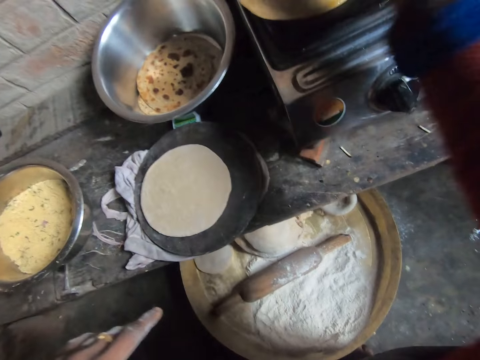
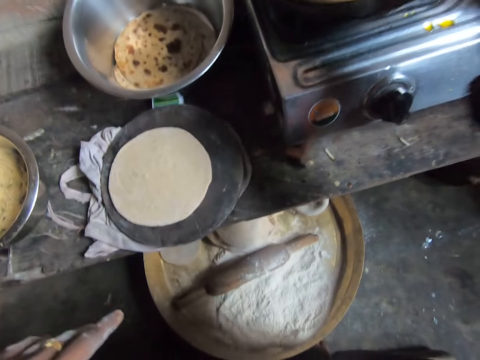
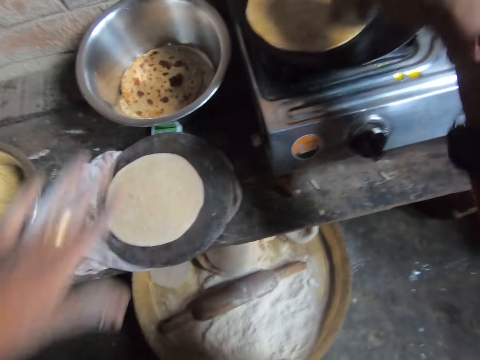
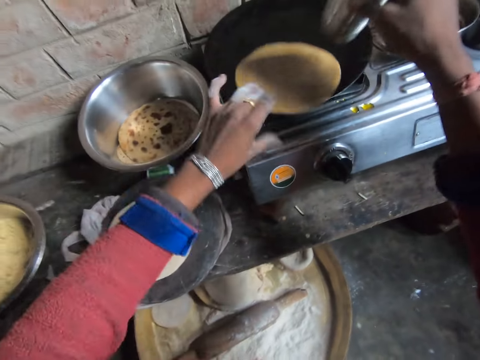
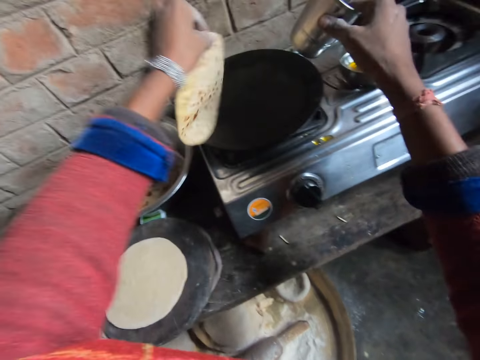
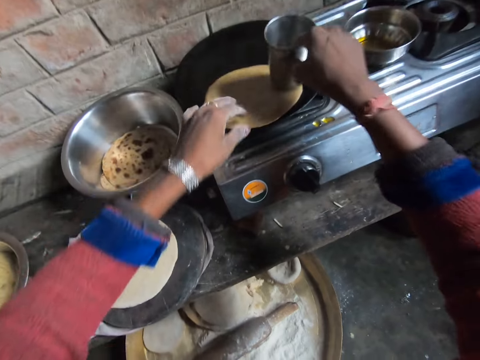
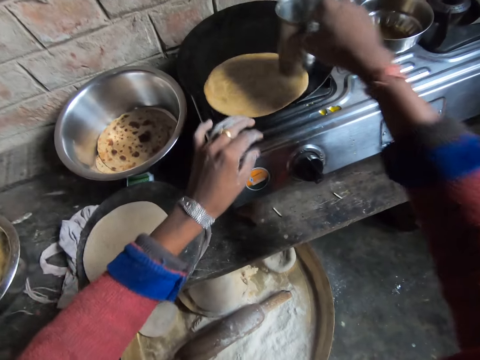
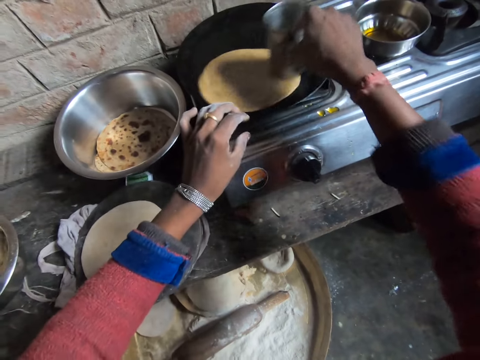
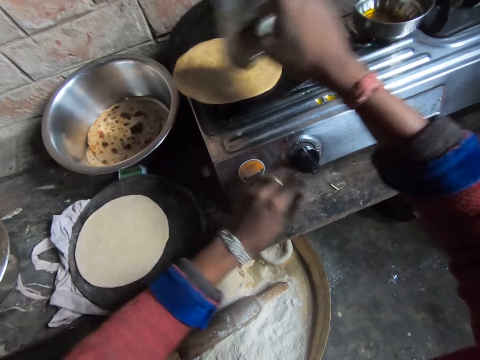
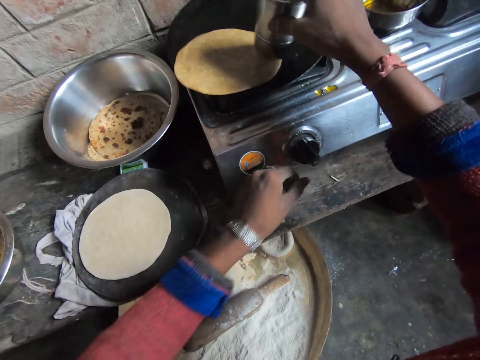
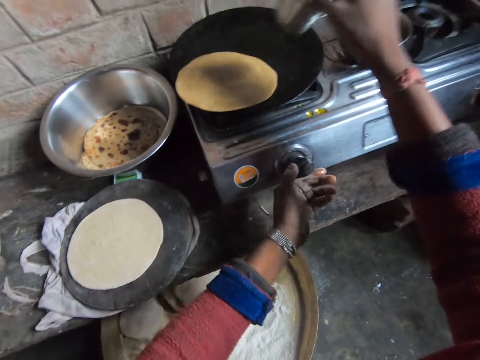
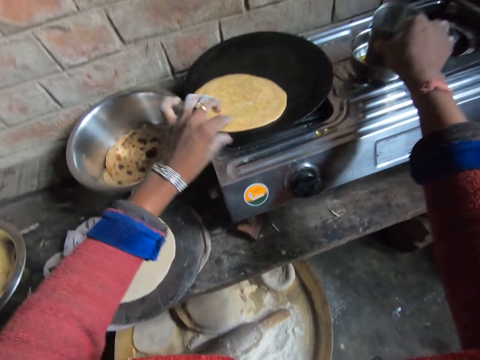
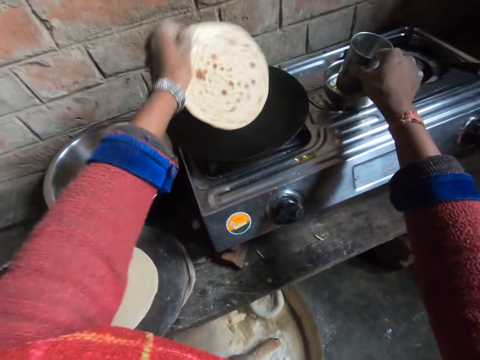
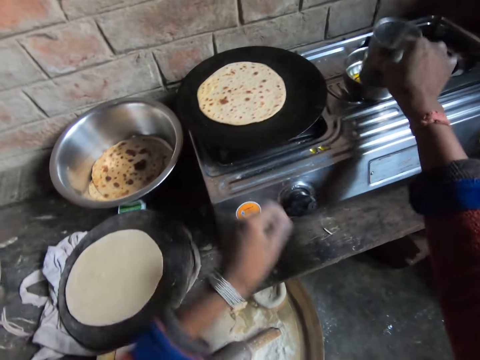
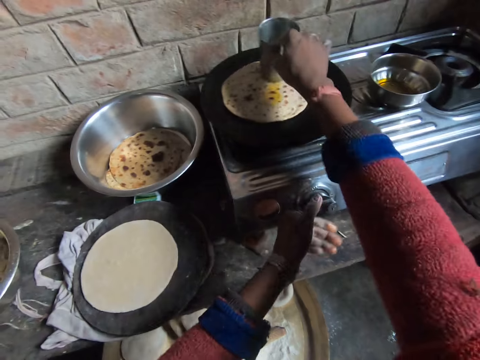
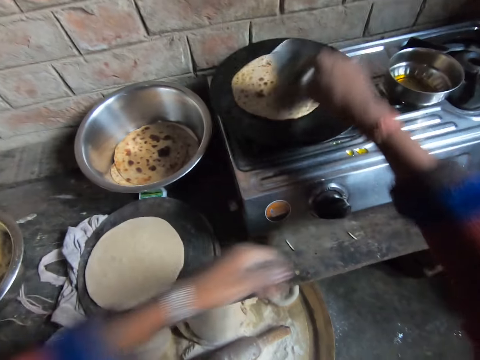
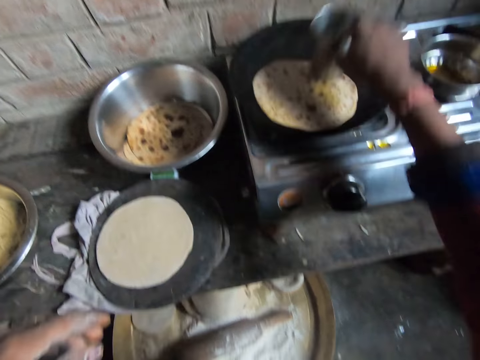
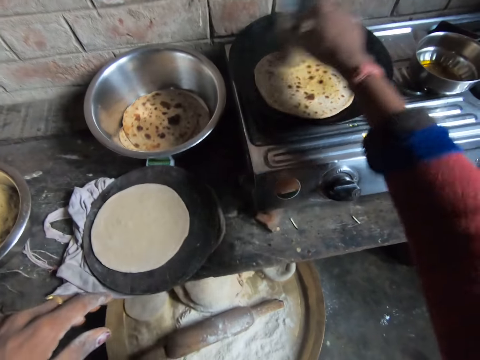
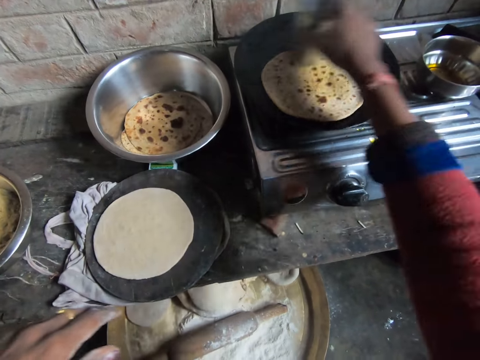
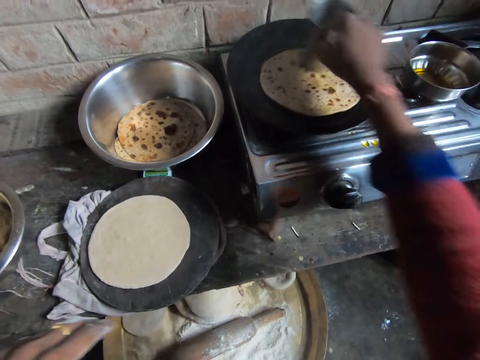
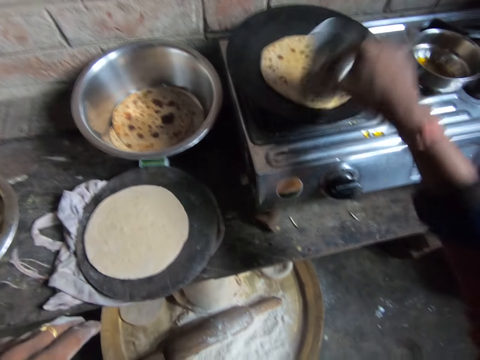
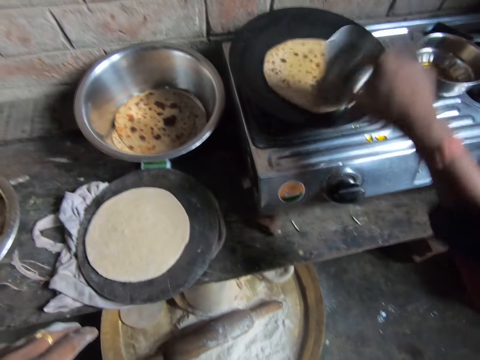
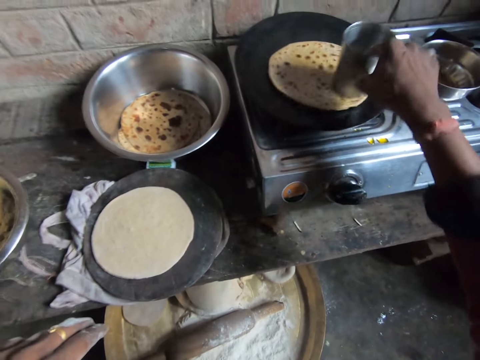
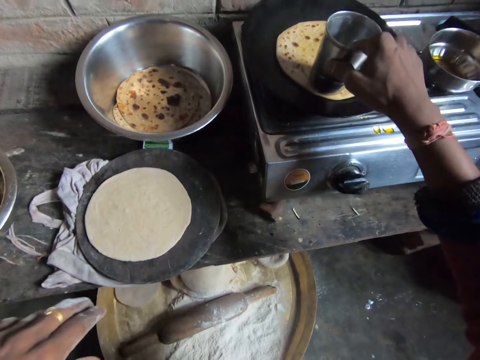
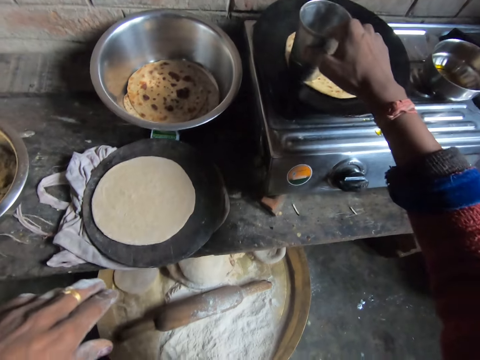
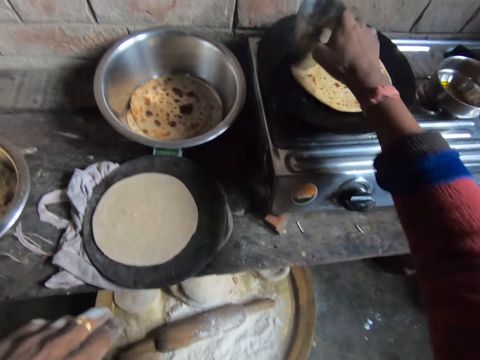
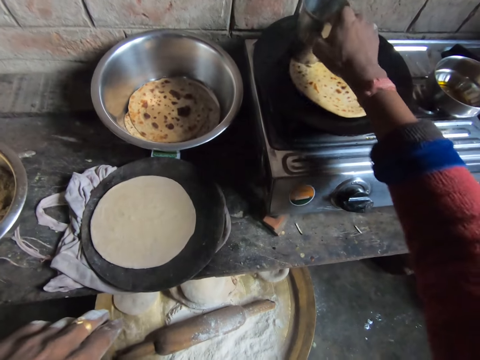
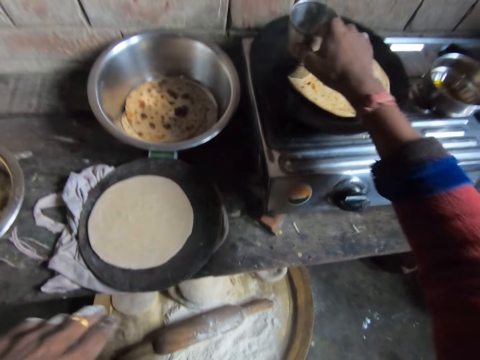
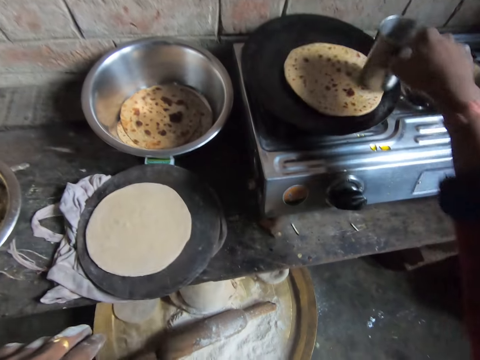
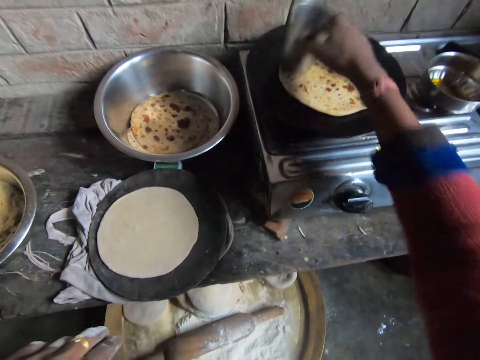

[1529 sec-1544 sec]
The camera wearer adjusts the chapati bread on the pan. She rubs the cup on the chapati bread. She spreads the oil on the chapati bread. She adjusts the burner knob. She flips the chapati bread with her left hand. She dips the cup in the plate of oil. She adjusts the burner knob. She rubs the cup bottom on the chapati bread. She spreads the oil on the chapati bread.

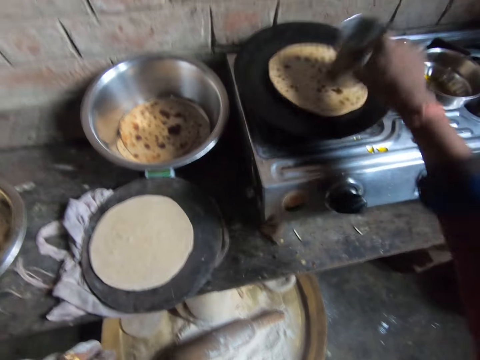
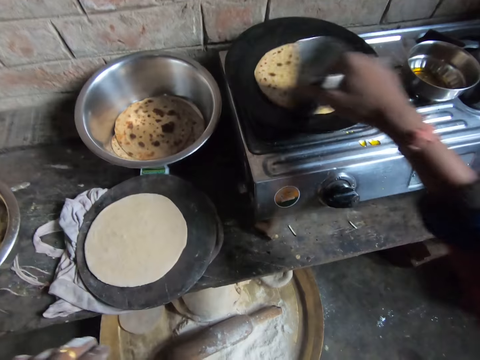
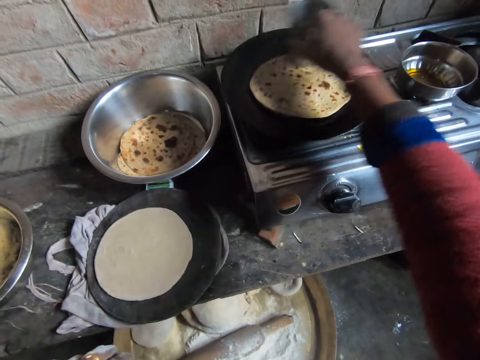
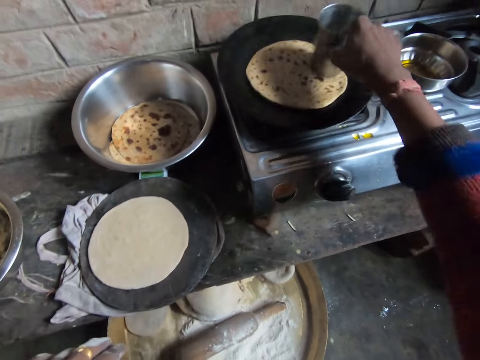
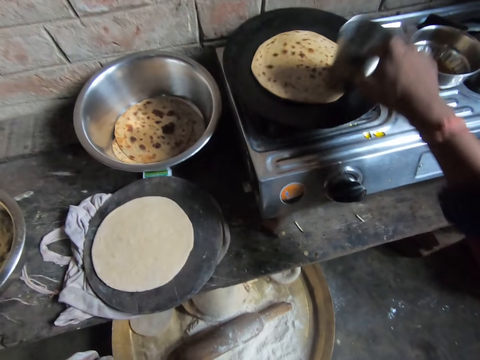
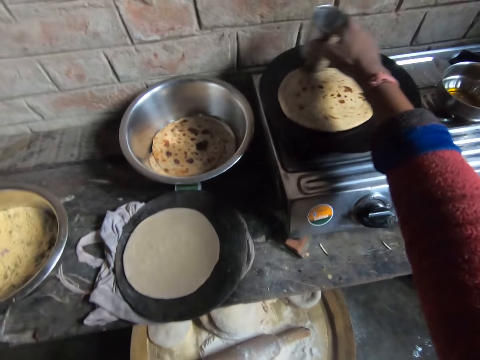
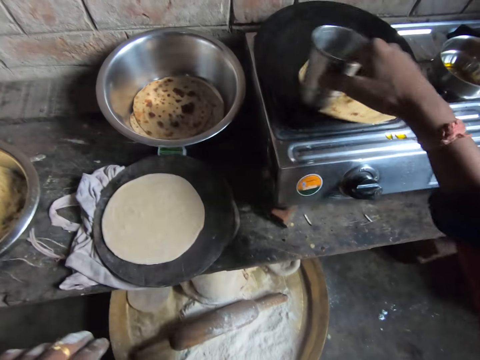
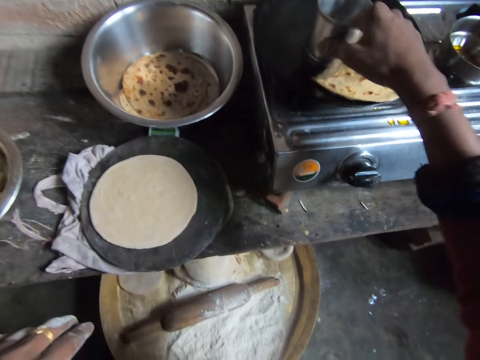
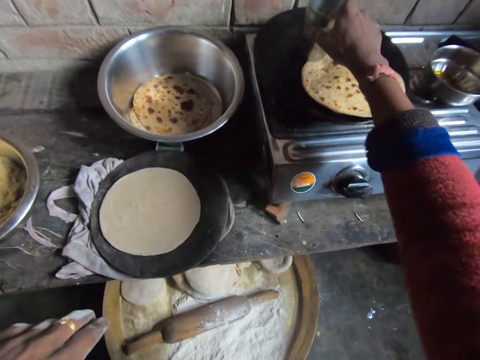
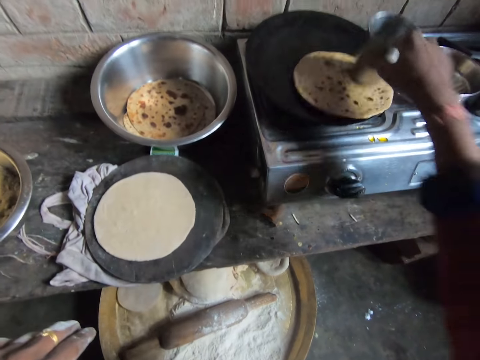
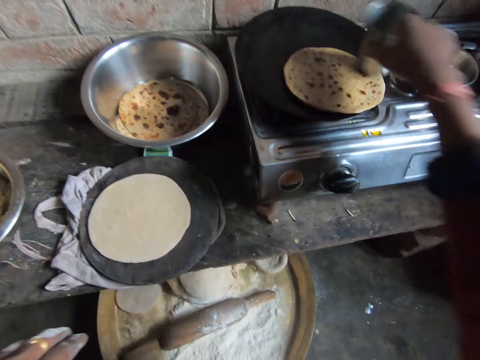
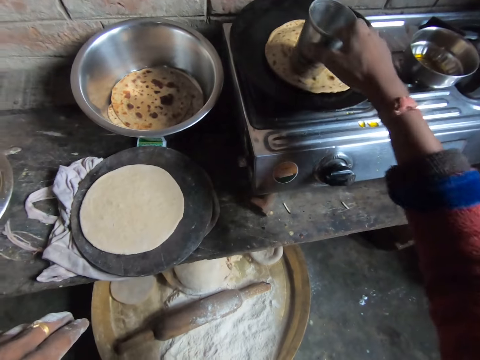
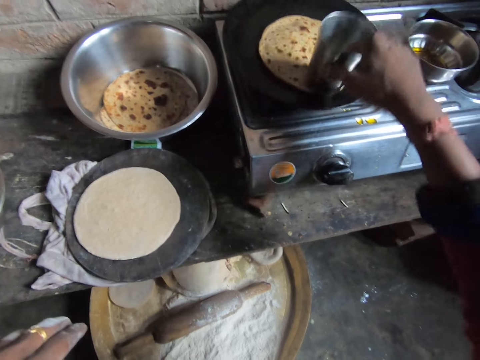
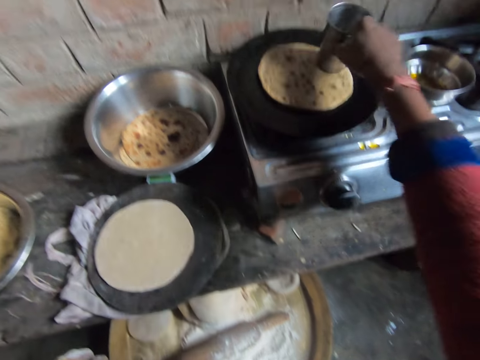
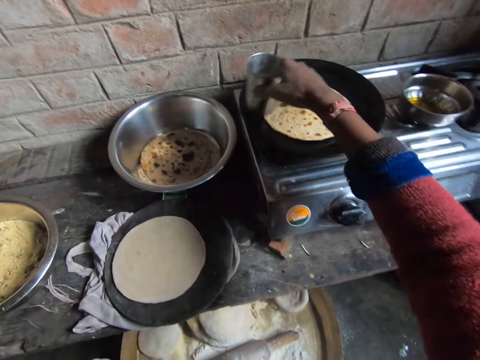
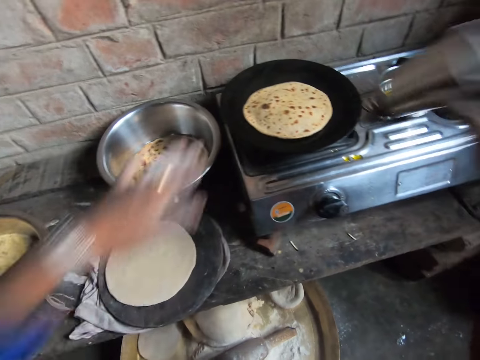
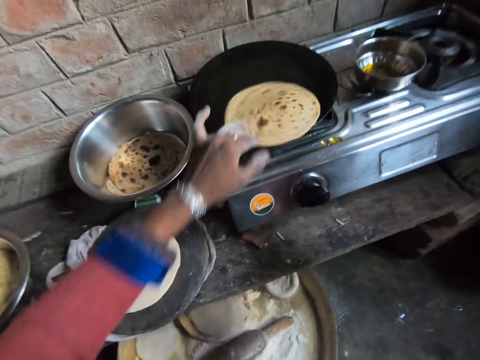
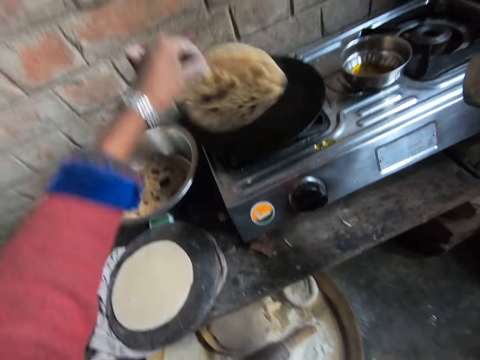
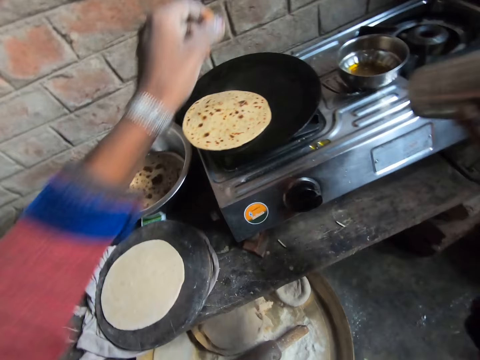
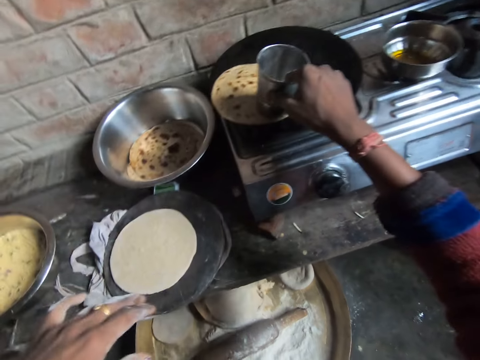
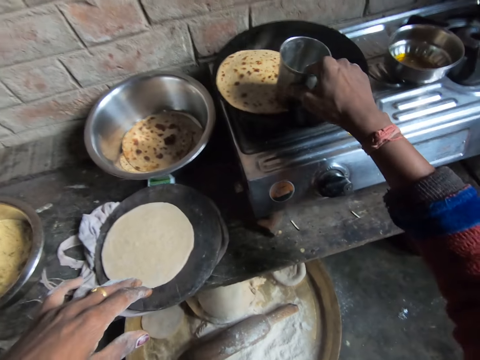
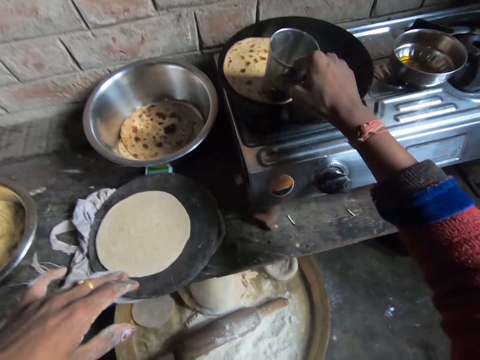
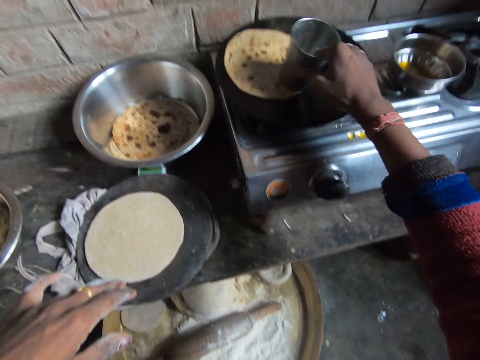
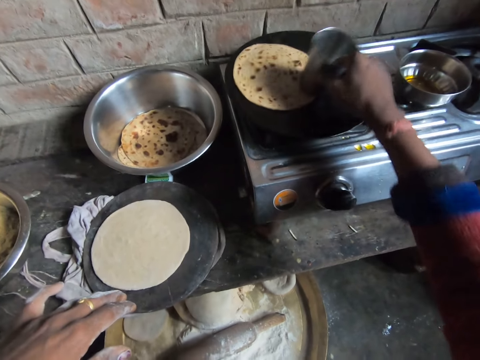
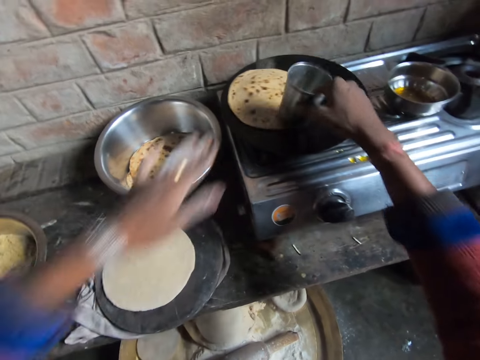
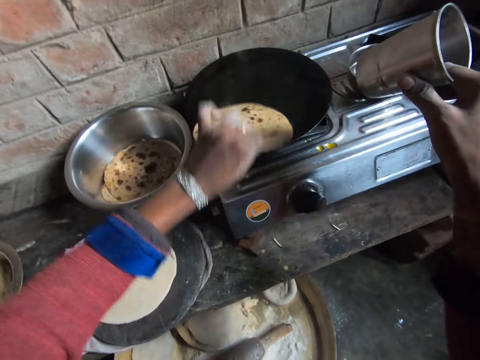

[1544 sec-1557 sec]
The camera wearer adjusts the chapati bread on the pan with her left hand. She spreads the oil on the chapati bread.
